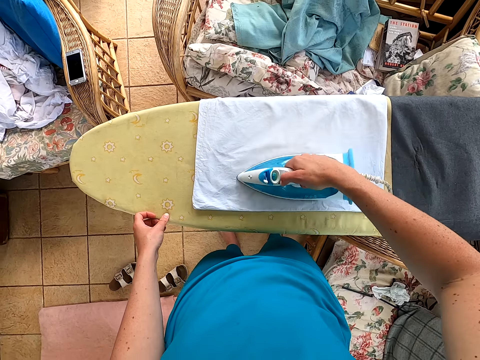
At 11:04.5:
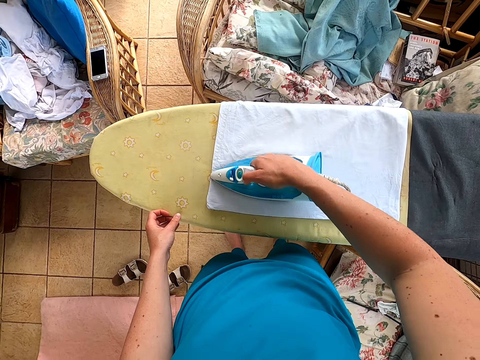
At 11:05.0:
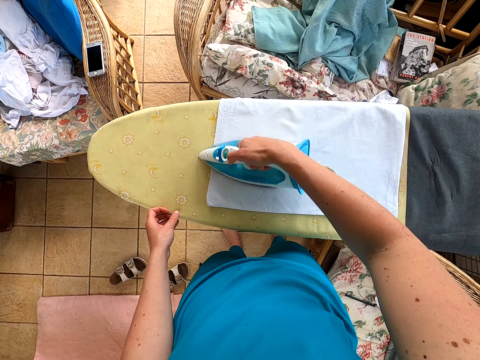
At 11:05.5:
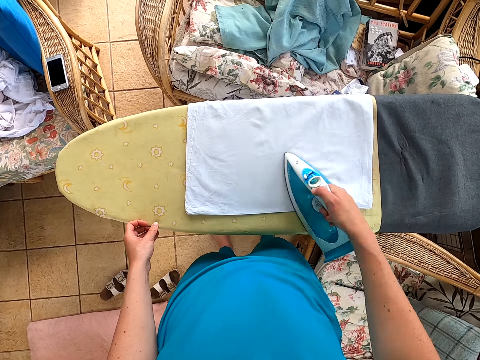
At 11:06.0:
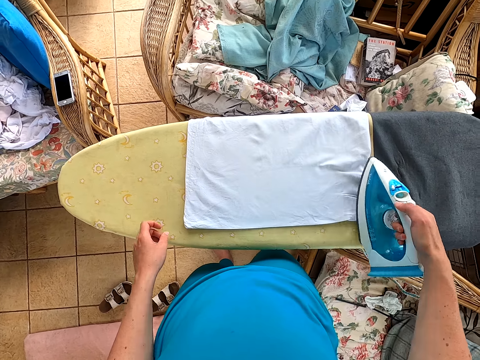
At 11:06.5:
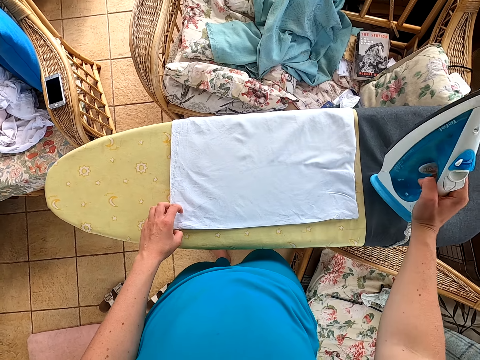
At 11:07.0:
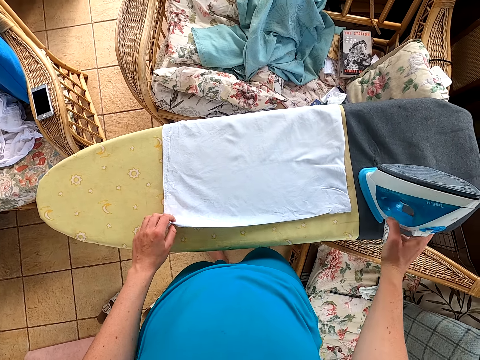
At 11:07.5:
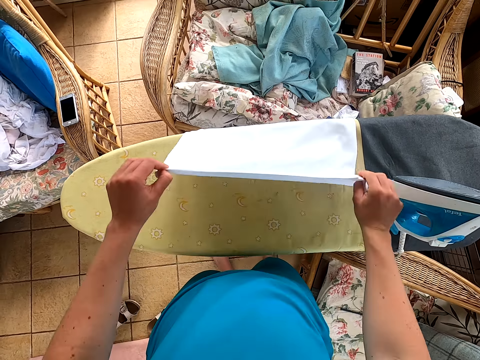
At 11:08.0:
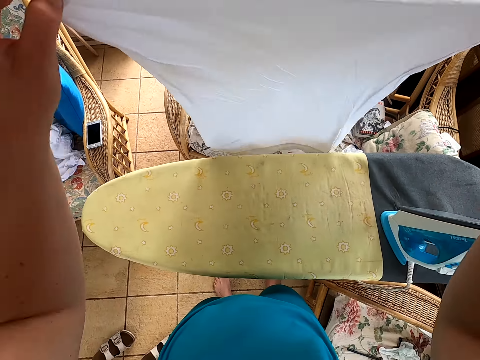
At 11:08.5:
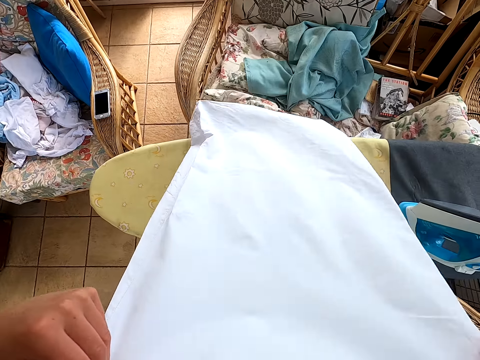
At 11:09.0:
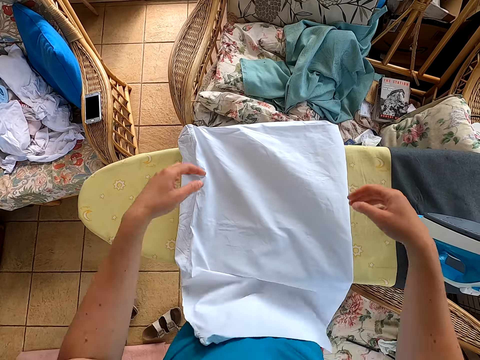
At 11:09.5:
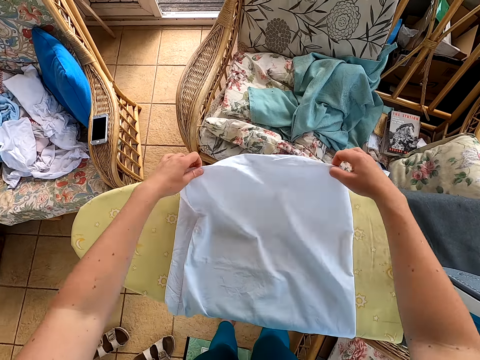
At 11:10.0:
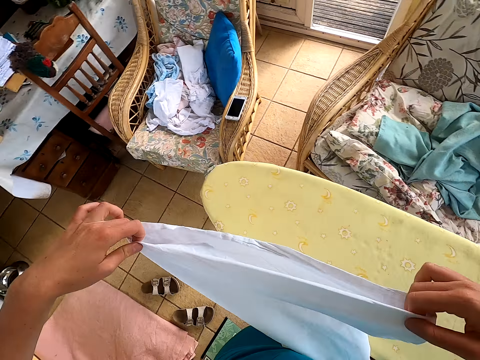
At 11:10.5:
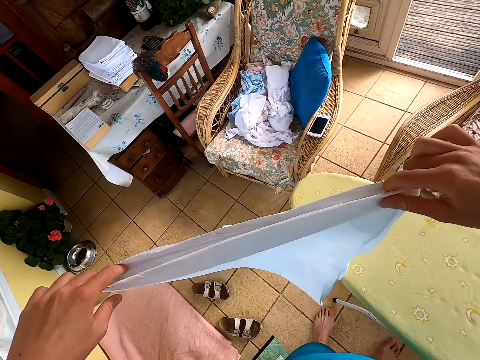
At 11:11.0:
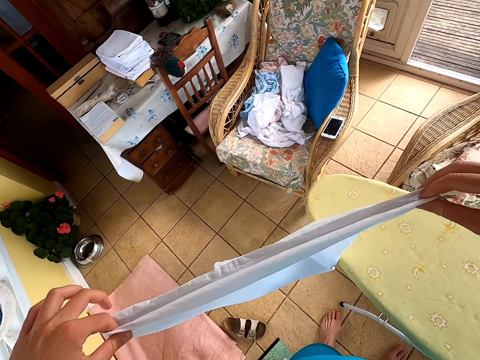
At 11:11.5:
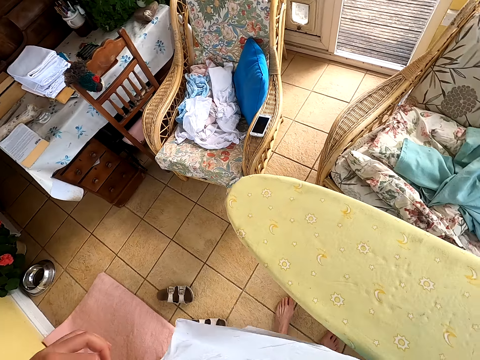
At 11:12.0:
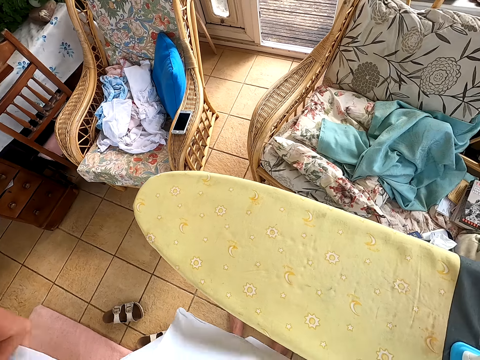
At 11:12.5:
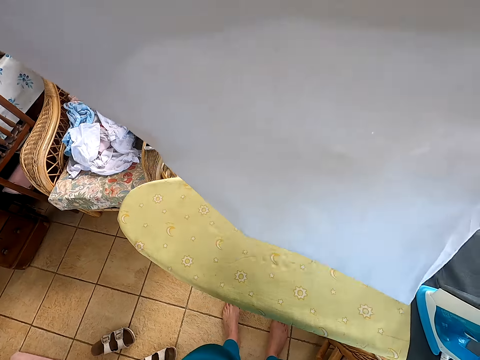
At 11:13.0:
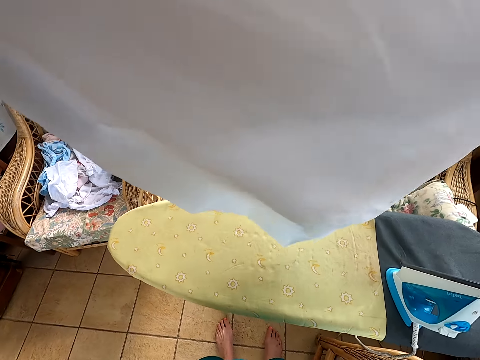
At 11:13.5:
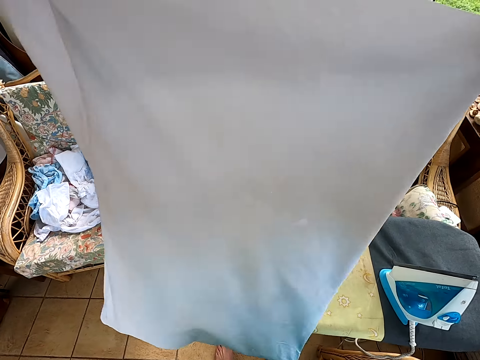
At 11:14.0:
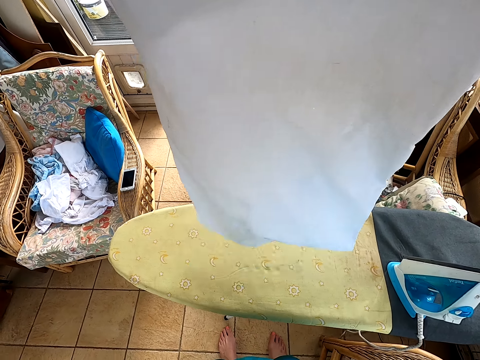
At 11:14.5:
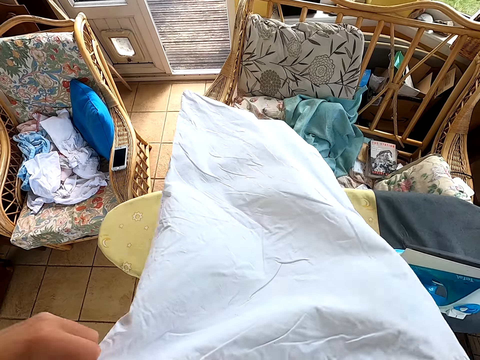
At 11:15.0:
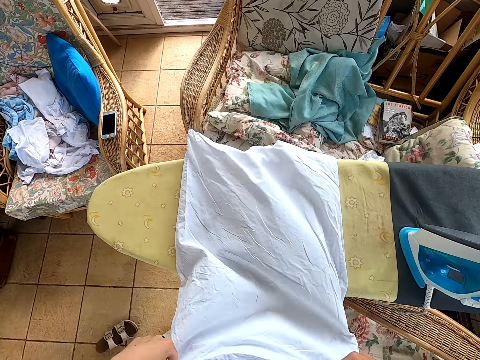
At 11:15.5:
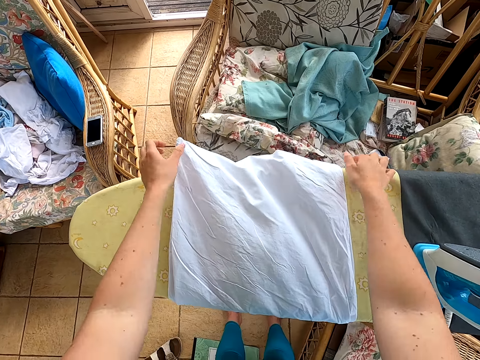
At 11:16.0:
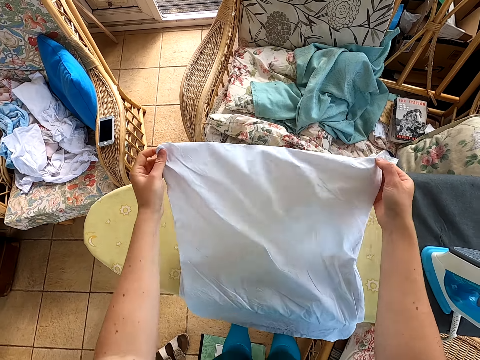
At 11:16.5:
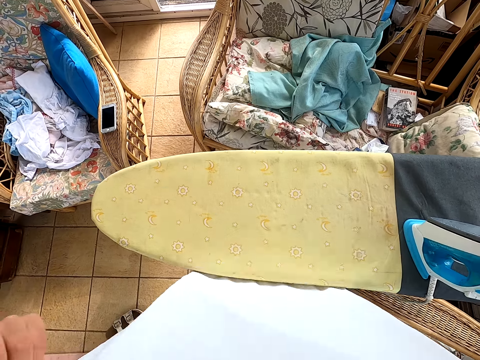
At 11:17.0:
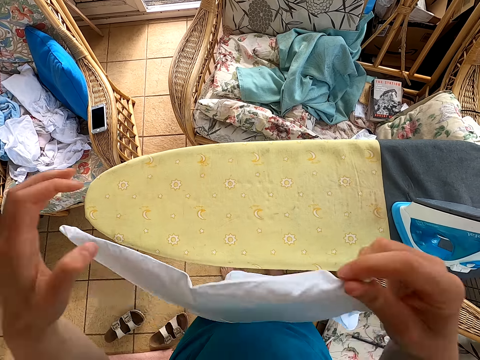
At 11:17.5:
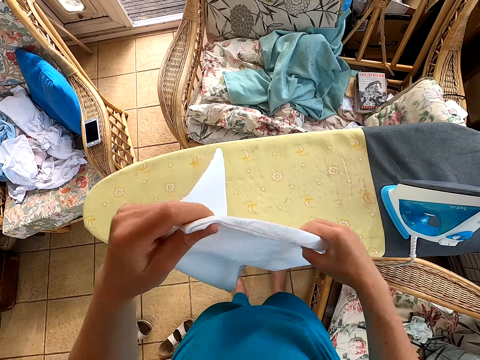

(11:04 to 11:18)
The camera wearer puts the iron box on the table. They pick the cloth. They put the cloth on the table. They straighten the cloth. They put the cloth on the table.

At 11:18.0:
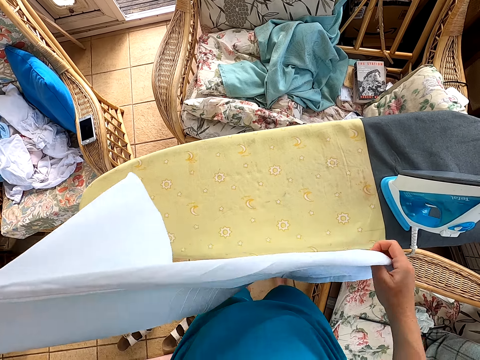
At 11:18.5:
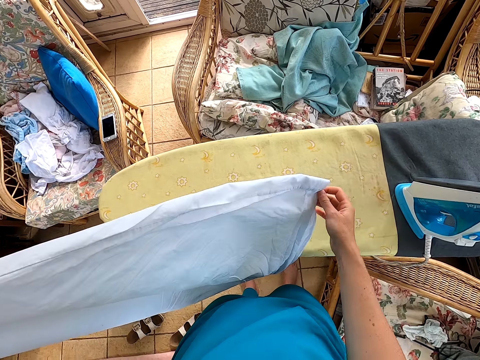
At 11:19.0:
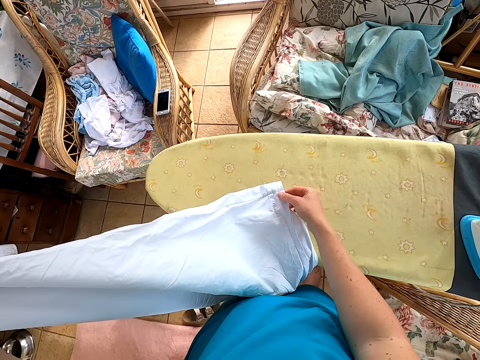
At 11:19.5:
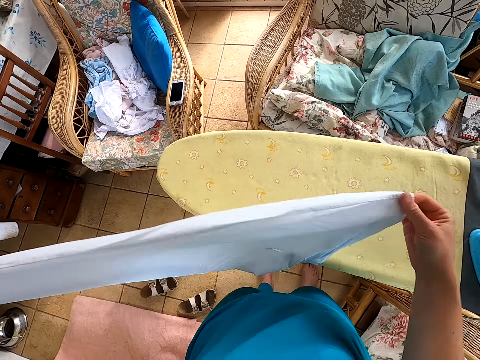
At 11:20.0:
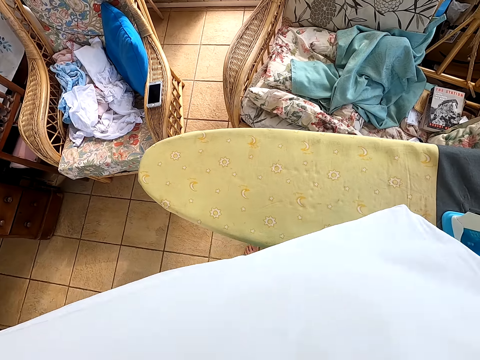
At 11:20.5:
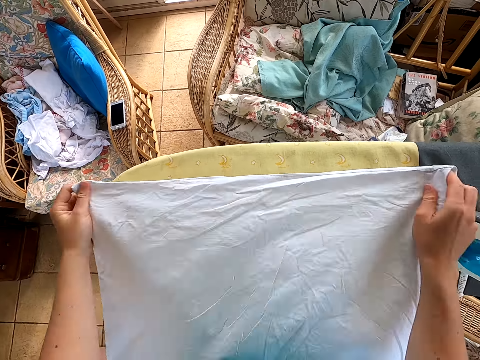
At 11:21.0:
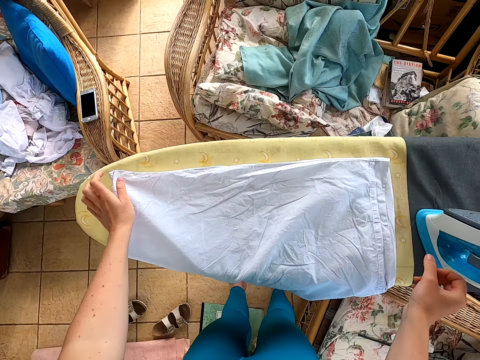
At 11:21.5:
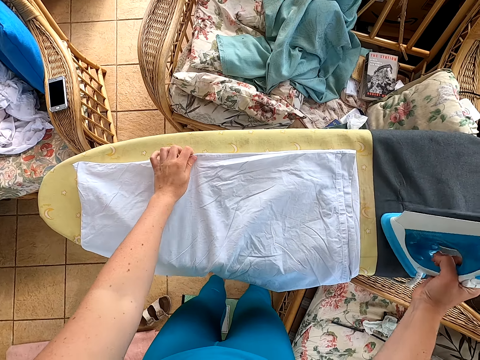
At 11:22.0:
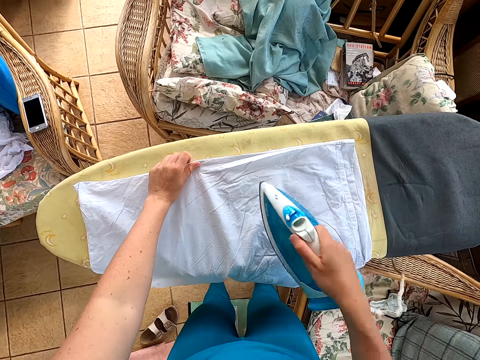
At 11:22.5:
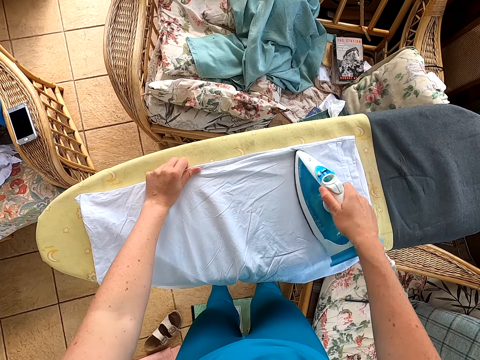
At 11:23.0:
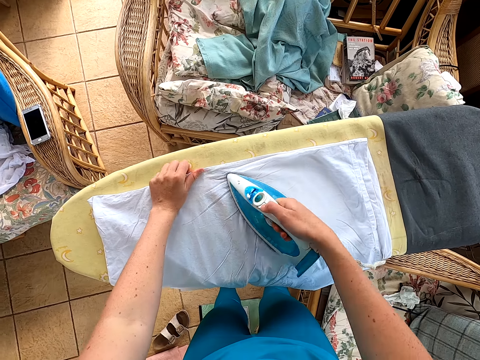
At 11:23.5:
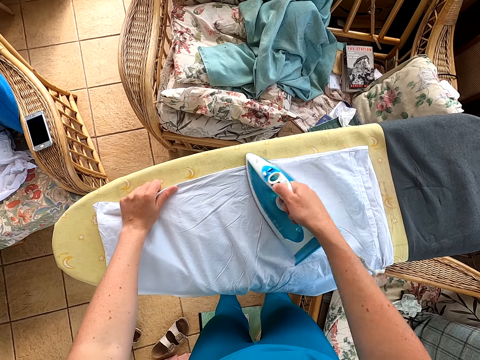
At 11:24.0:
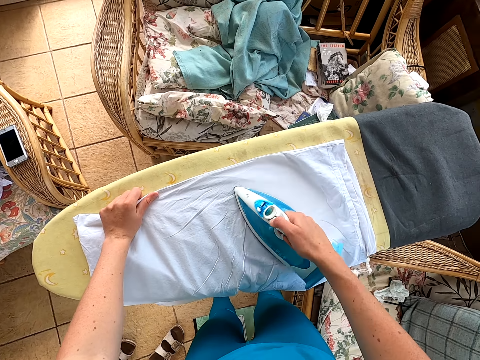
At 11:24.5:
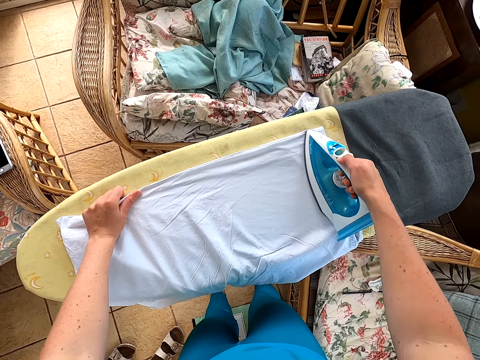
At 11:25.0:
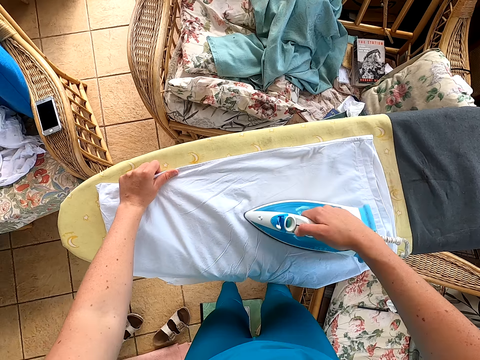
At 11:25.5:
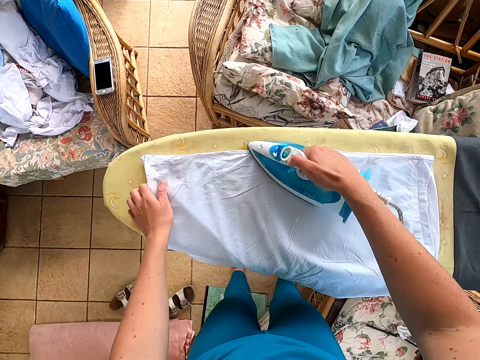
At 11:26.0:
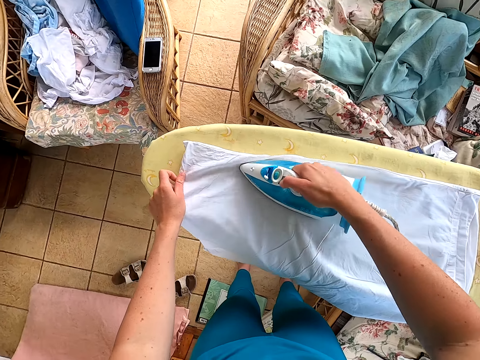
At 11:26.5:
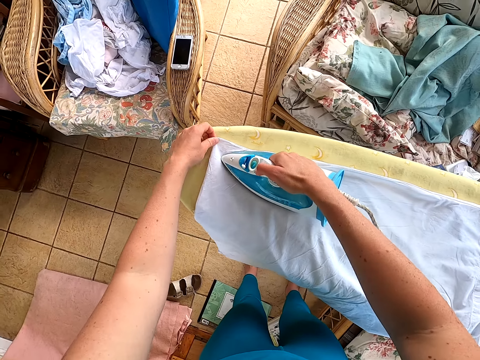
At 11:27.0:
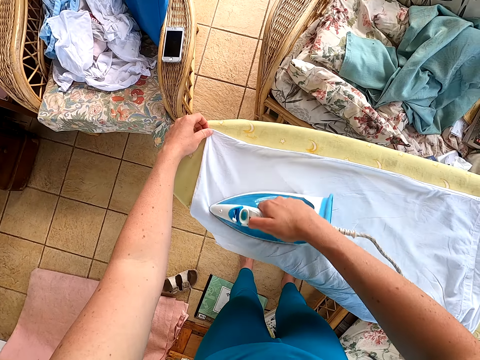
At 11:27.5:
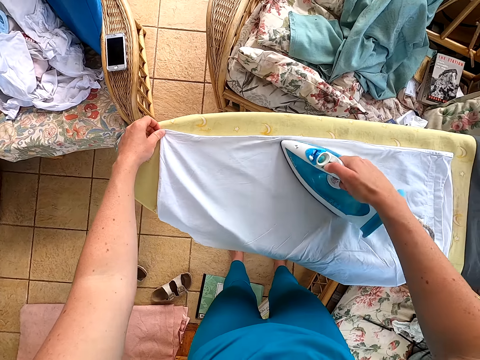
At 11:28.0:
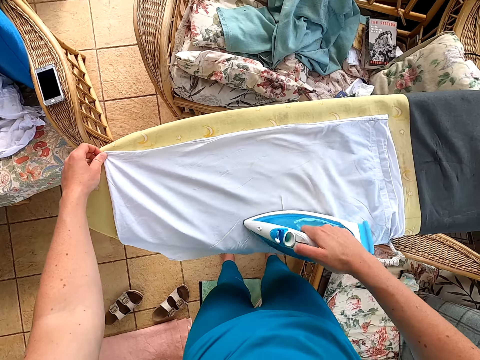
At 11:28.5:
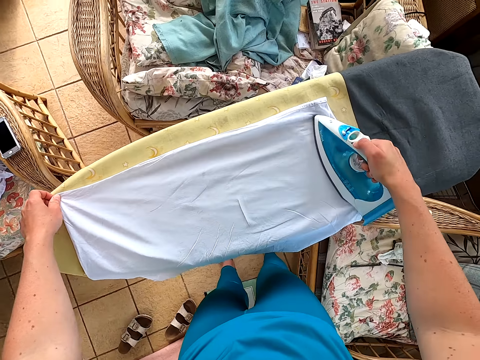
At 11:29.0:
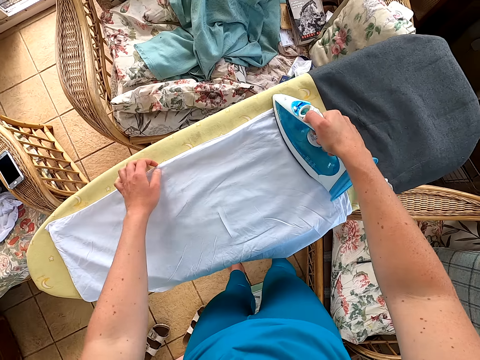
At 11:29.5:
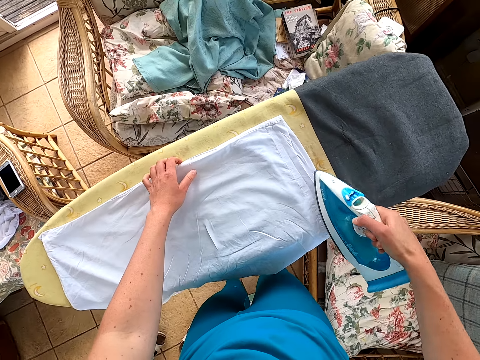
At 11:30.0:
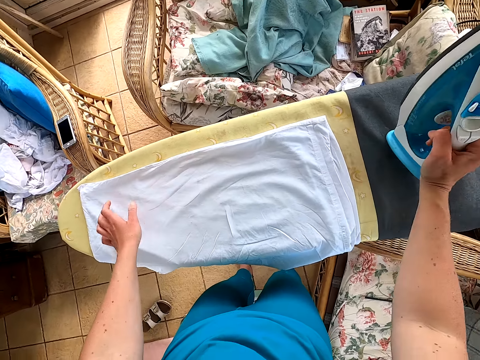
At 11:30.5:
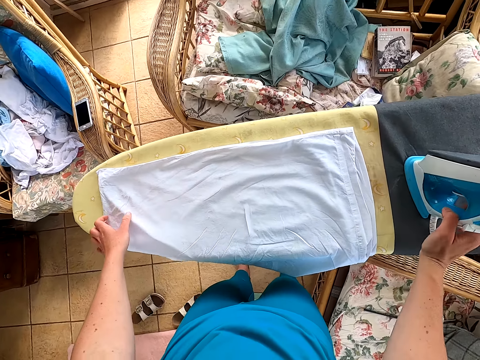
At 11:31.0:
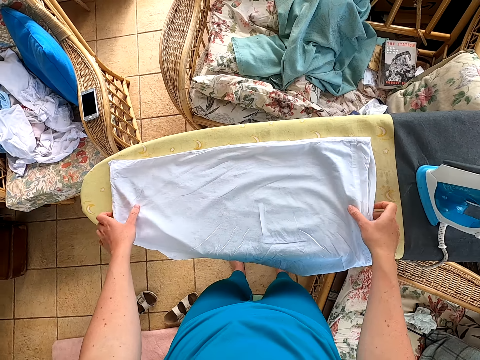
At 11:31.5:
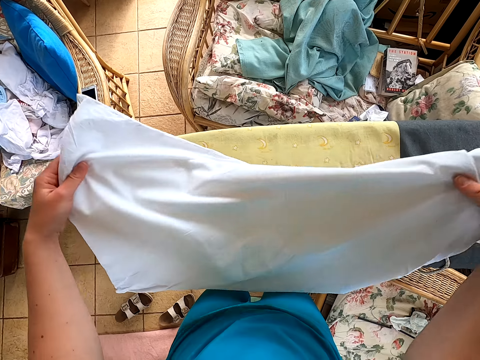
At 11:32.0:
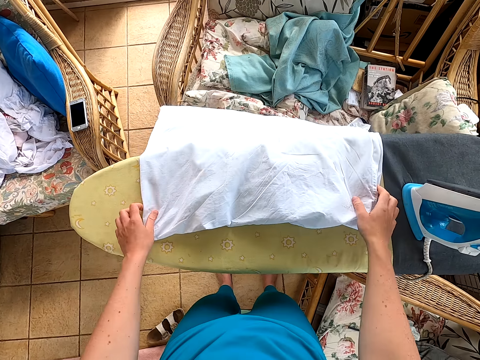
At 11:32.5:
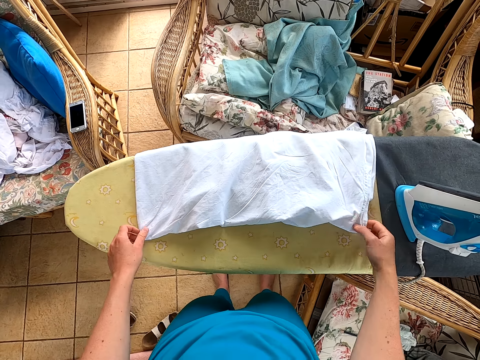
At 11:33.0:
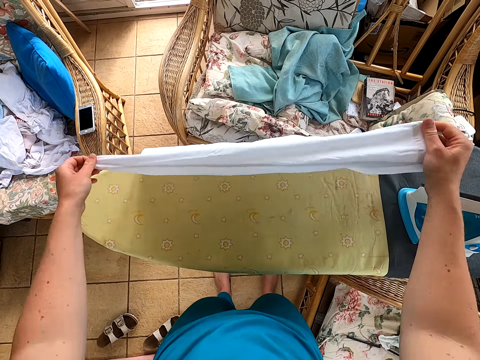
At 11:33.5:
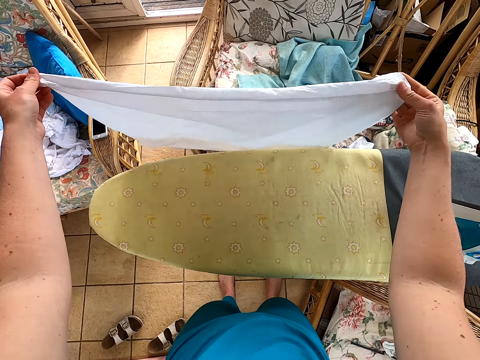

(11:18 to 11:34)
The camera wearer picks the cloth. They put the cloth on the table. They pick the iron box. They iron the cloth. They put the iron box on the table. They pick the cloth. They put the cloth on the table.
